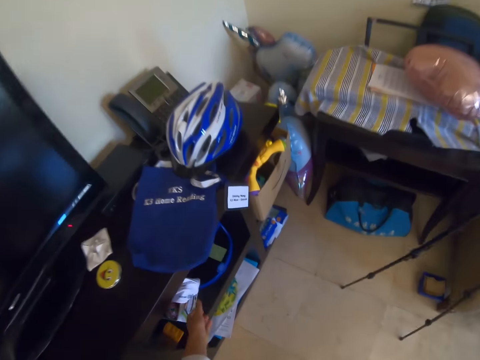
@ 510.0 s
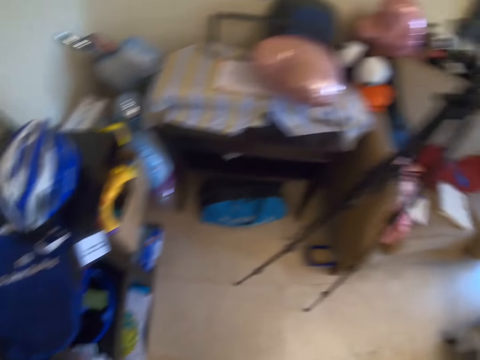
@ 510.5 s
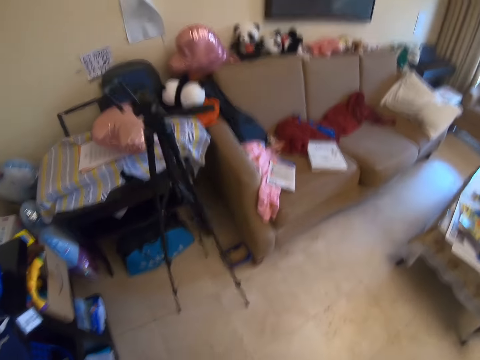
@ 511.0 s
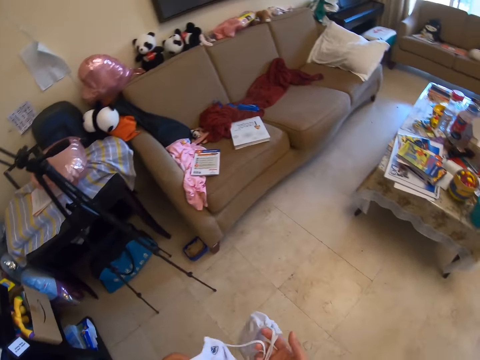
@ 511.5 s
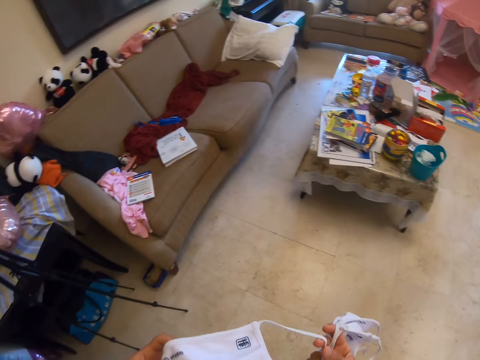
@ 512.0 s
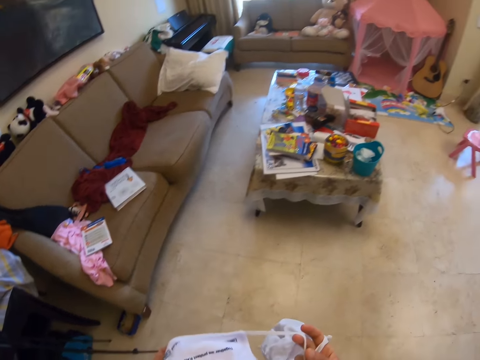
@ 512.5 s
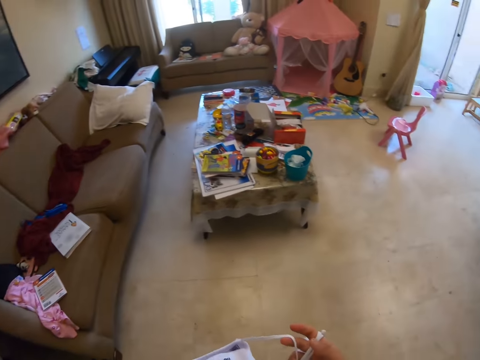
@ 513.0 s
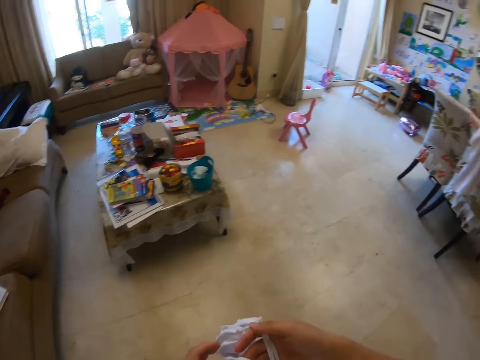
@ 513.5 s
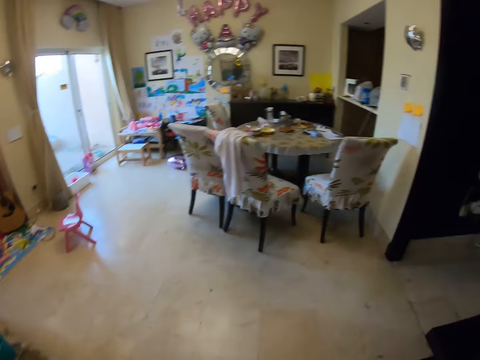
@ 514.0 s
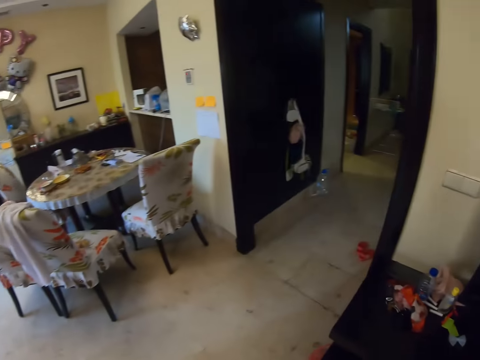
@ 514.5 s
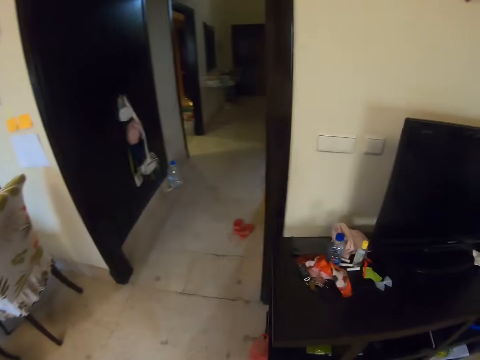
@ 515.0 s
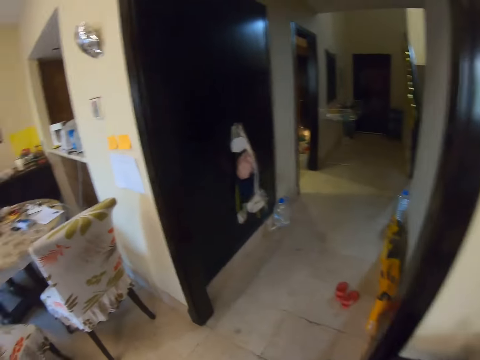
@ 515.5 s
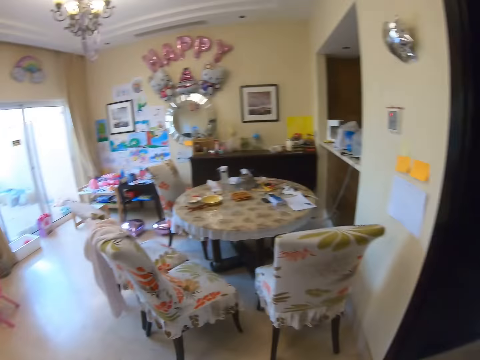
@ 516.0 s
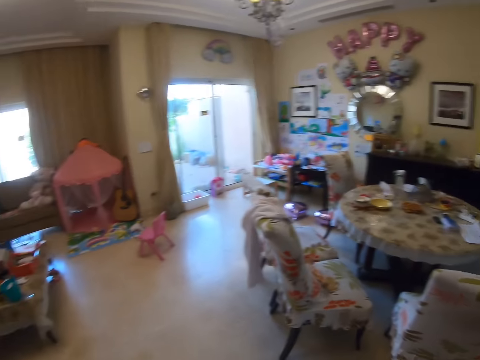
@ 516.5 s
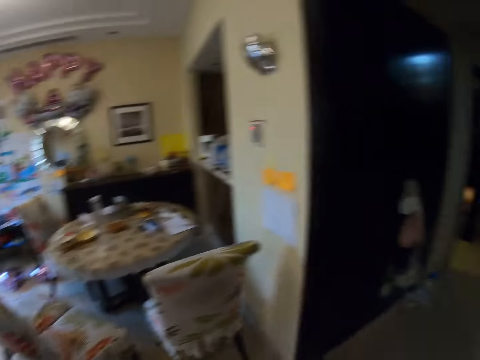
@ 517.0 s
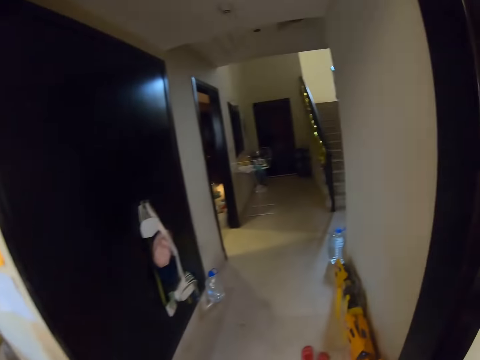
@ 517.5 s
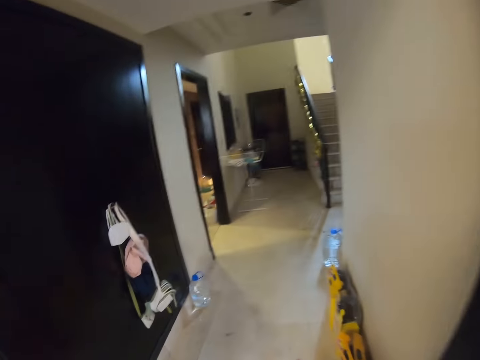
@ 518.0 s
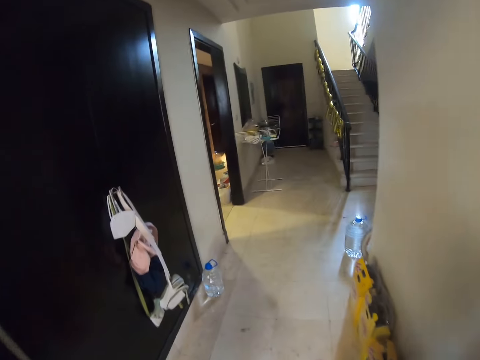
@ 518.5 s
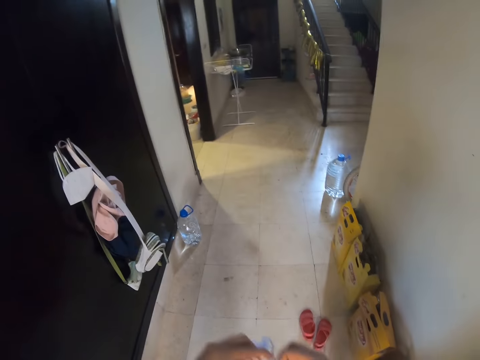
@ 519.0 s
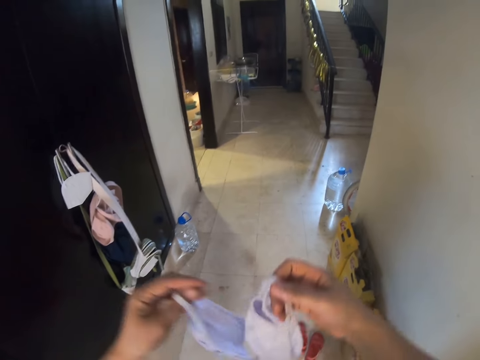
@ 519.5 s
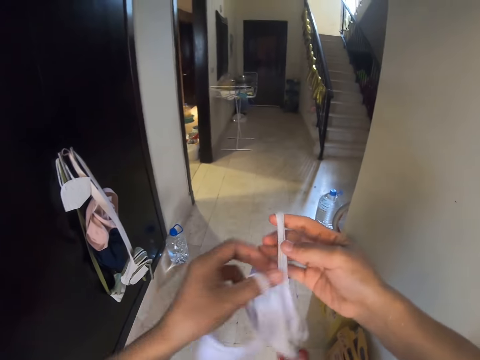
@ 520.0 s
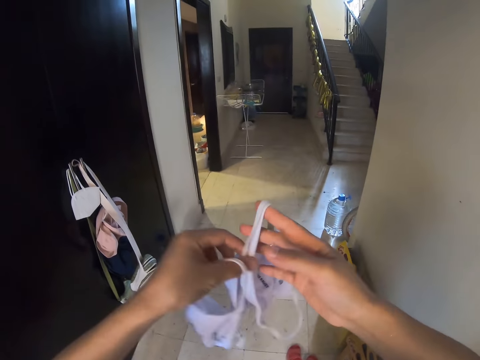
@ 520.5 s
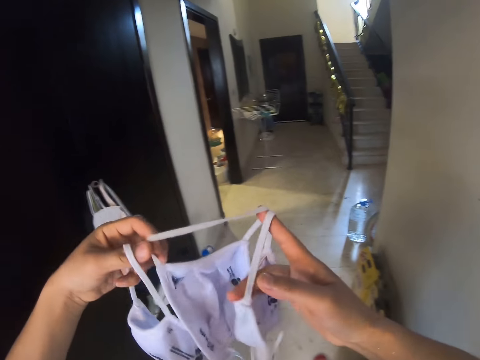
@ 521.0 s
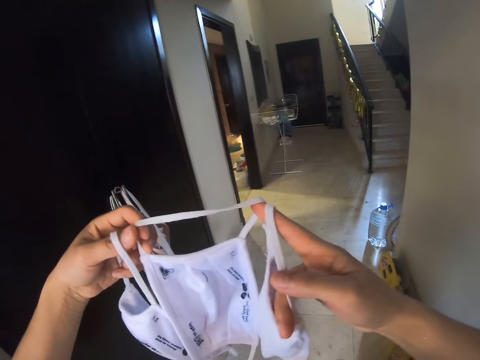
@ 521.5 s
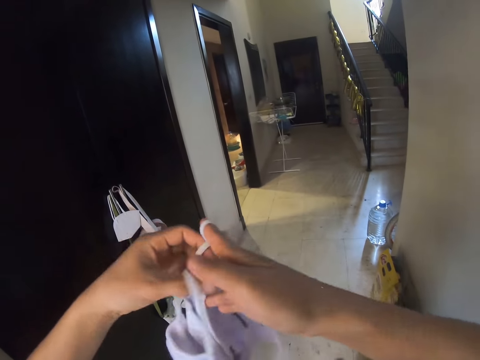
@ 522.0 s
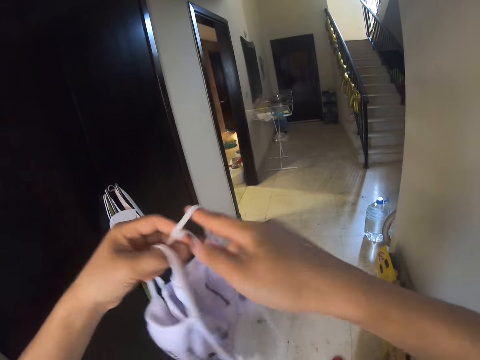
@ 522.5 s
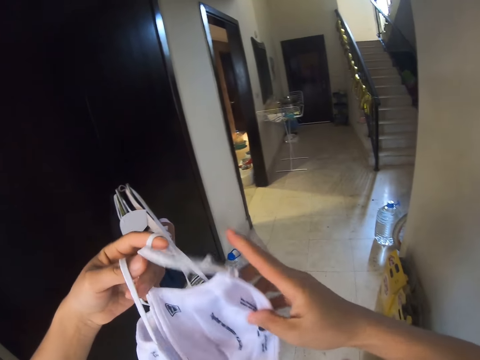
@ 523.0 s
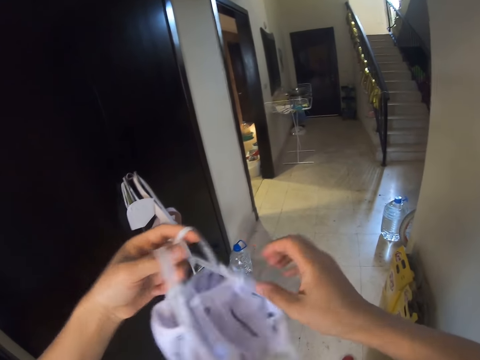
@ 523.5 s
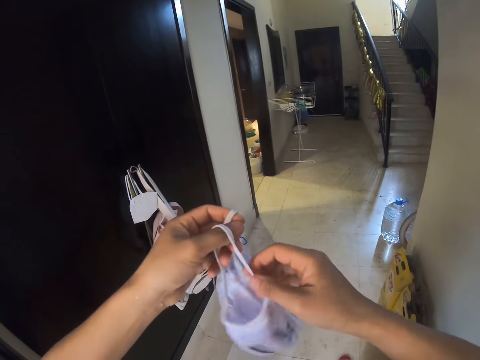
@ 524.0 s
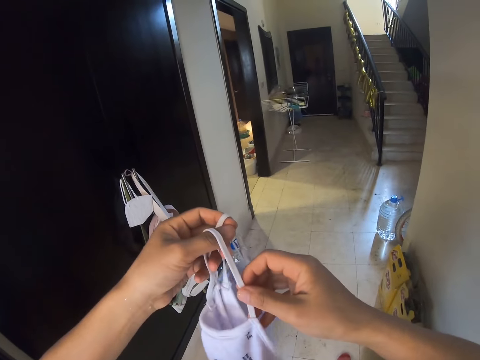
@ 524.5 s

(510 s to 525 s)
The camera wearer looks around. They look at the facemasks. They look around. They look at the facemasks.

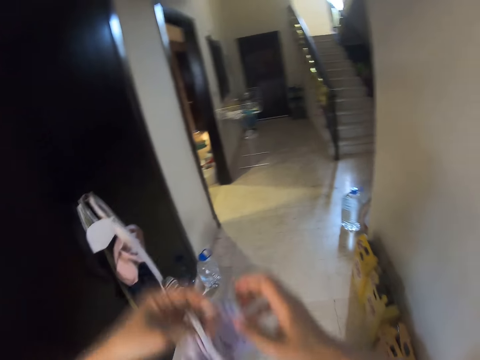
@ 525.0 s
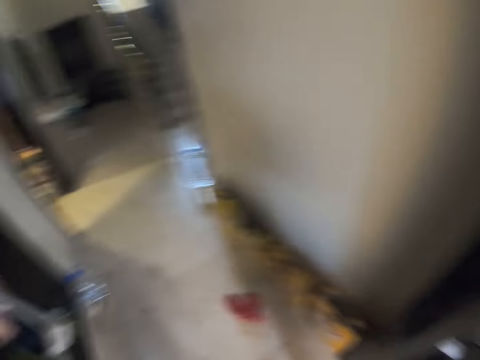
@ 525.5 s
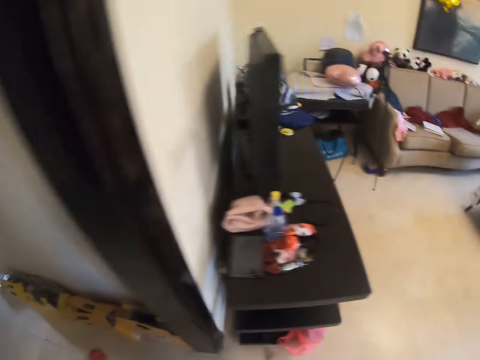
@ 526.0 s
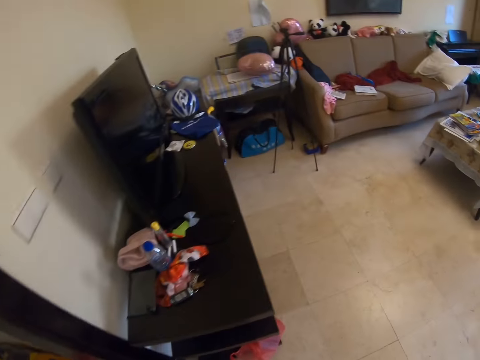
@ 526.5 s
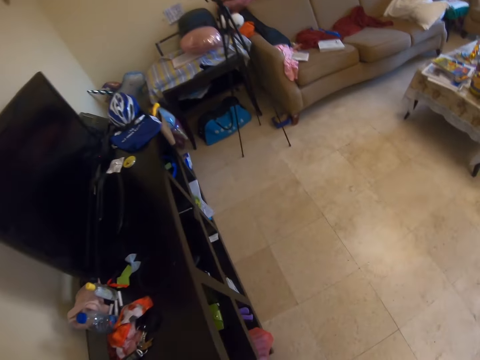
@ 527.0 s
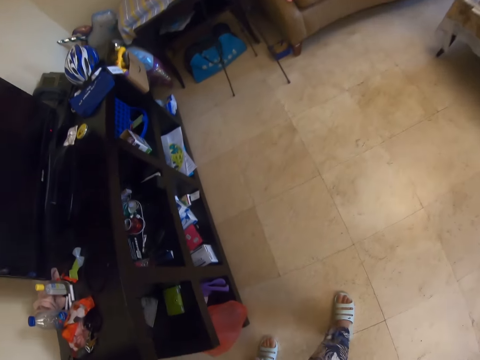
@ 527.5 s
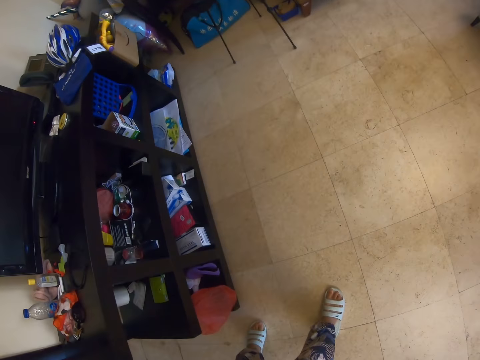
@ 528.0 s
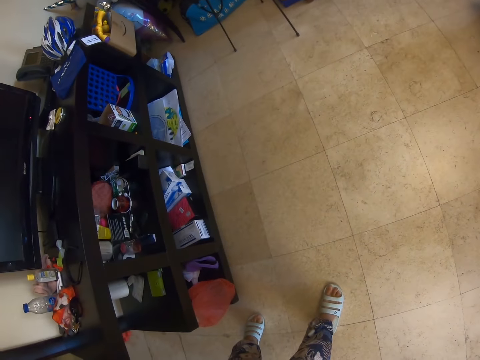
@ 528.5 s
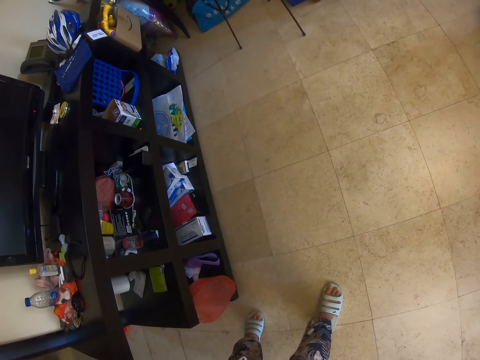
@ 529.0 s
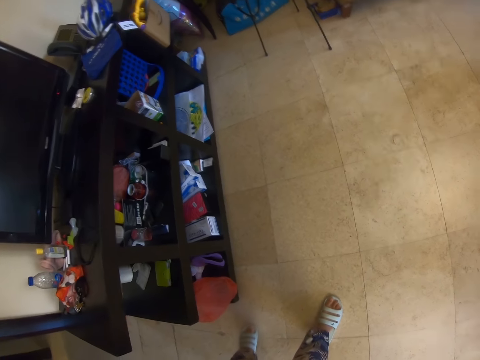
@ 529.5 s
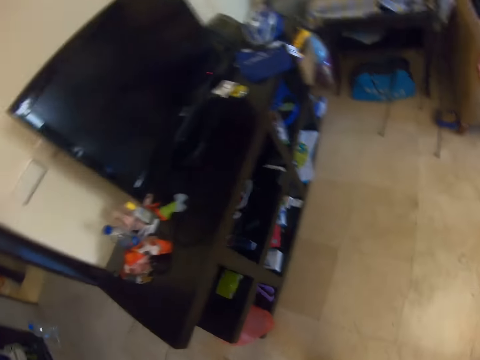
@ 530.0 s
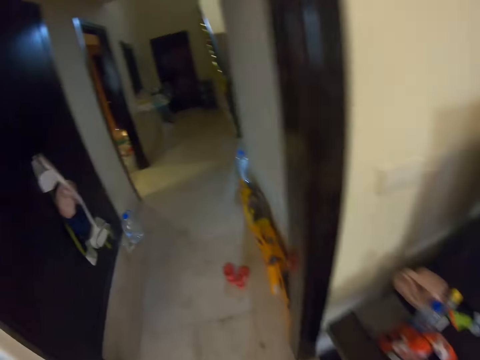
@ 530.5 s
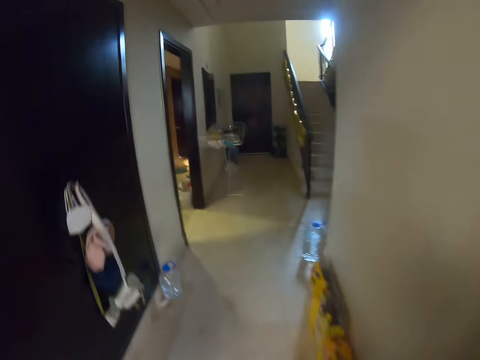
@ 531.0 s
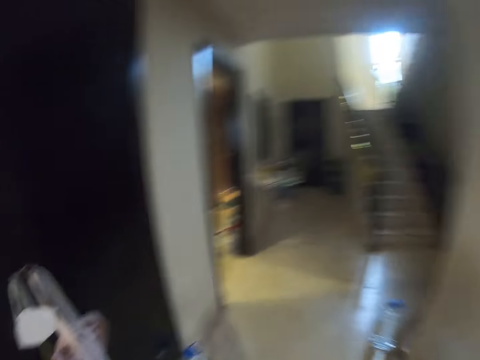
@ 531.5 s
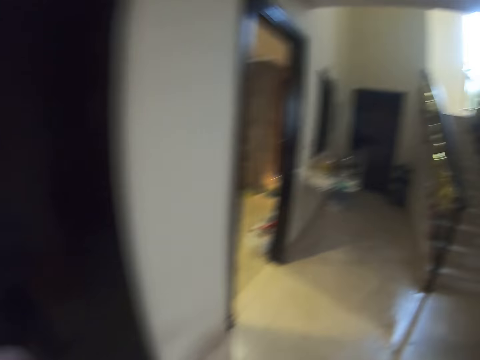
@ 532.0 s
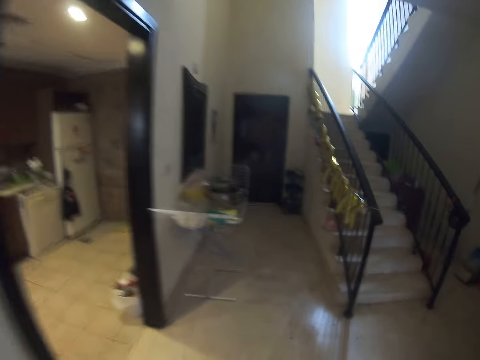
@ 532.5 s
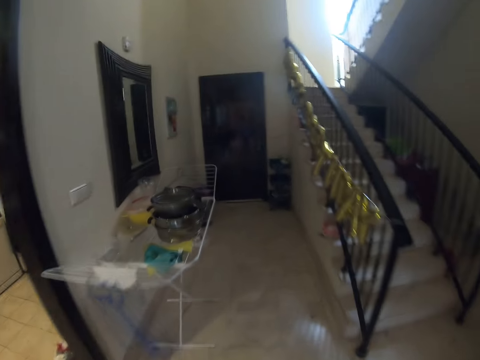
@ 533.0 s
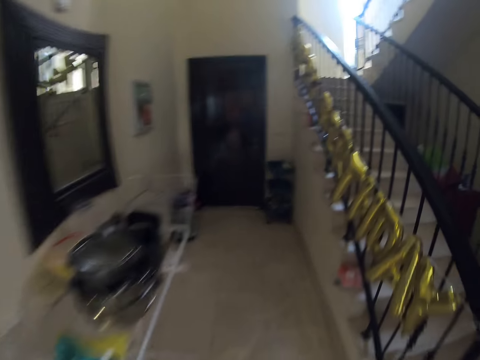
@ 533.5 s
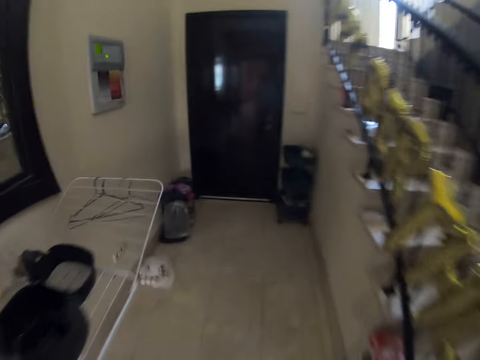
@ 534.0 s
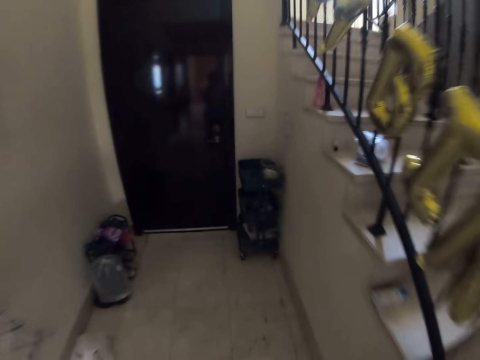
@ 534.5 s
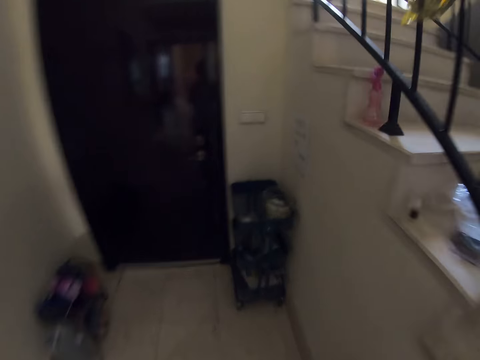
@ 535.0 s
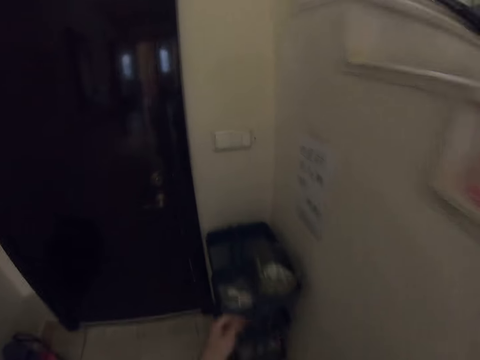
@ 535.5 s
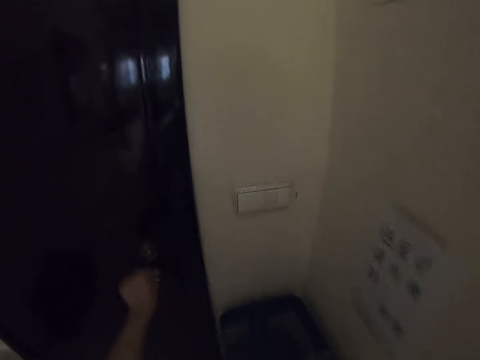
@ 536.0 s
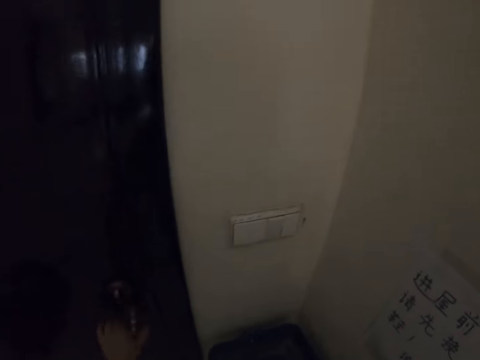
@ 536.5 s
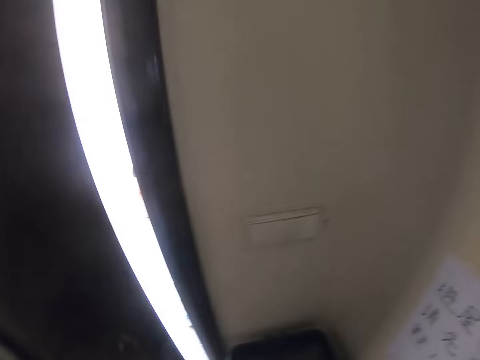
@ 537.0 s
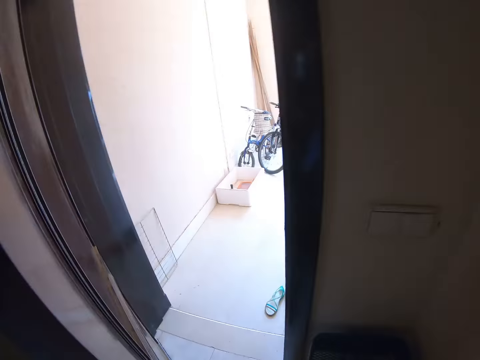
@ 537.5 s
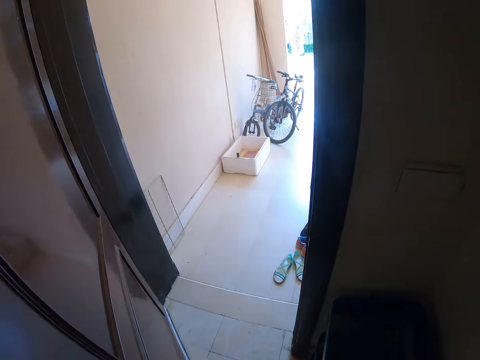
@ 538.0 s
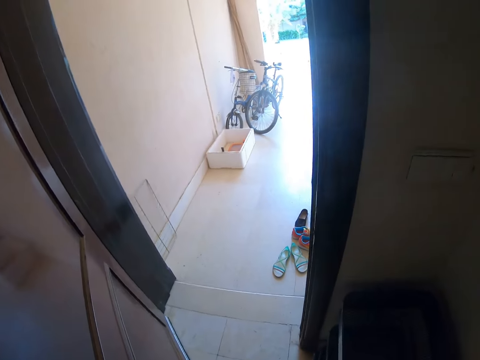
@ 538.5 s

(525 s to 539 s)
The camera wearer looks in the shelf. They look at the TV stand. They walk around. They open the door.
